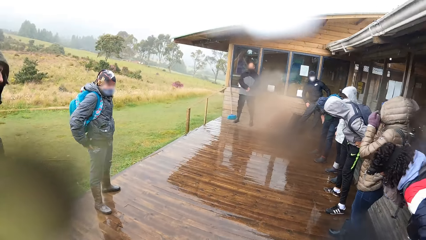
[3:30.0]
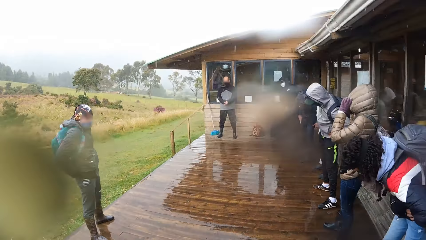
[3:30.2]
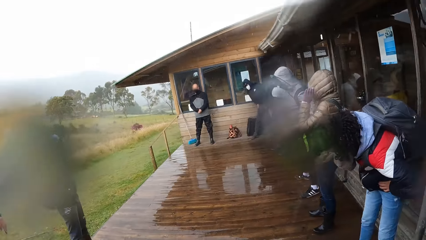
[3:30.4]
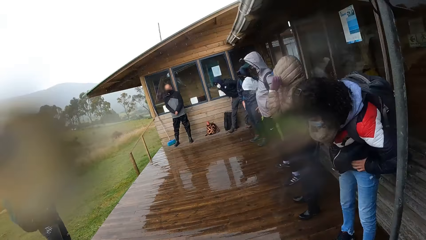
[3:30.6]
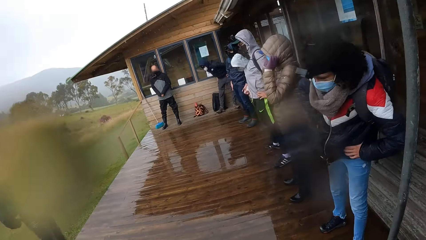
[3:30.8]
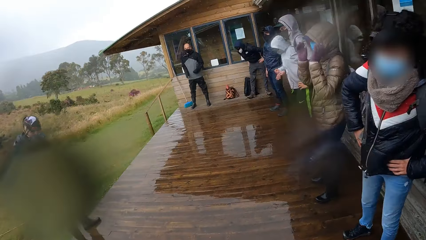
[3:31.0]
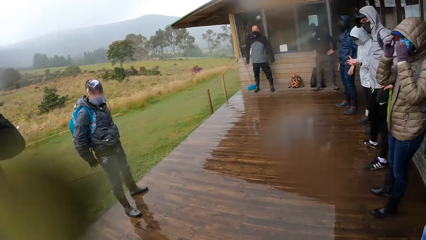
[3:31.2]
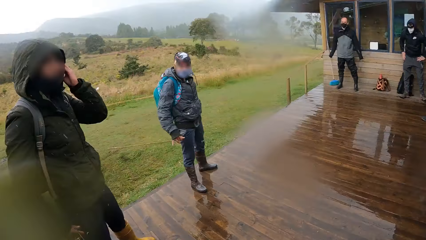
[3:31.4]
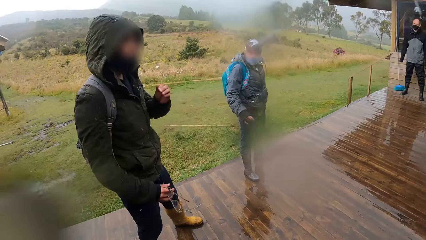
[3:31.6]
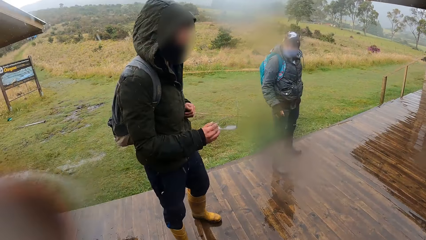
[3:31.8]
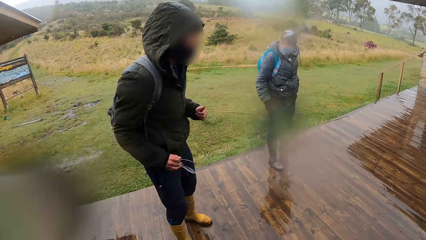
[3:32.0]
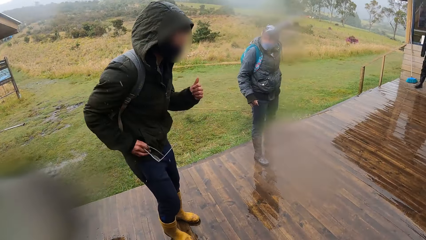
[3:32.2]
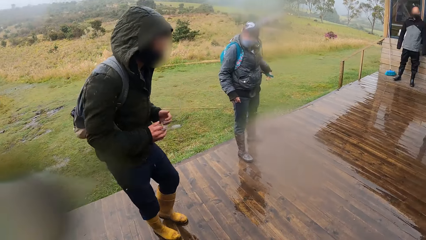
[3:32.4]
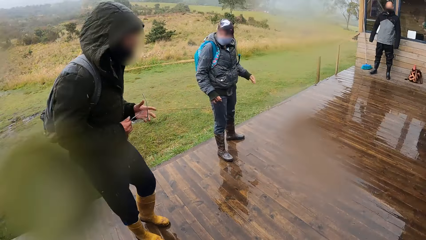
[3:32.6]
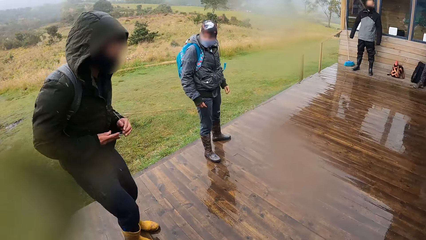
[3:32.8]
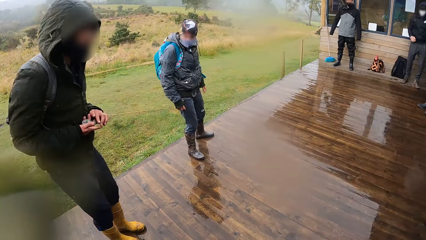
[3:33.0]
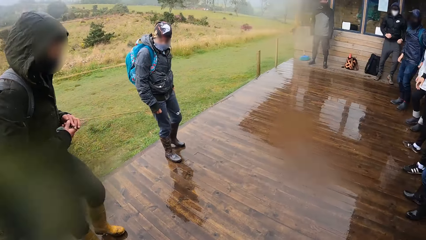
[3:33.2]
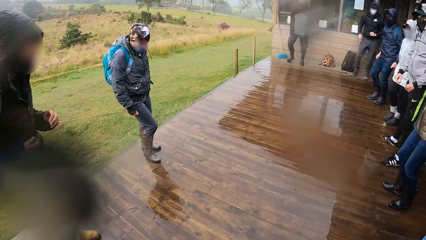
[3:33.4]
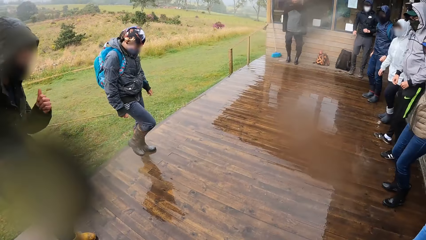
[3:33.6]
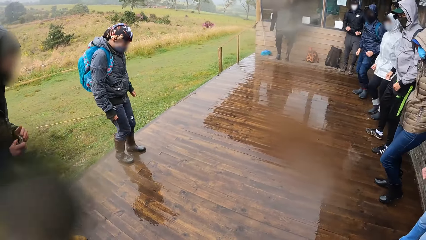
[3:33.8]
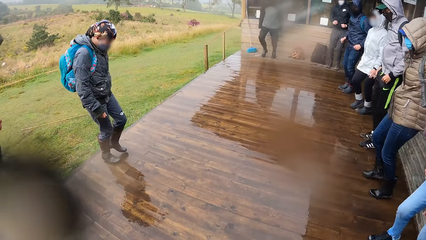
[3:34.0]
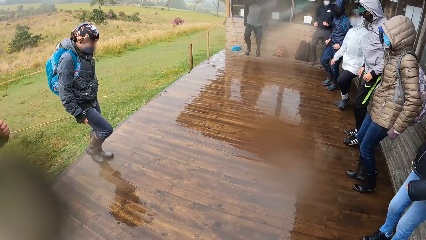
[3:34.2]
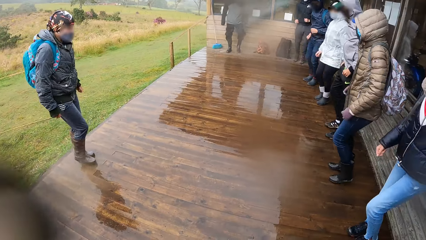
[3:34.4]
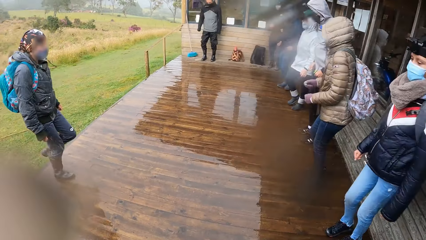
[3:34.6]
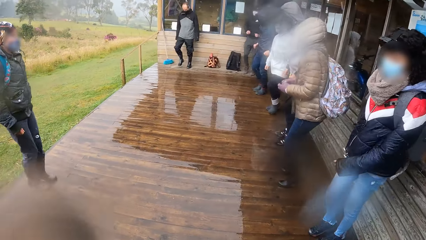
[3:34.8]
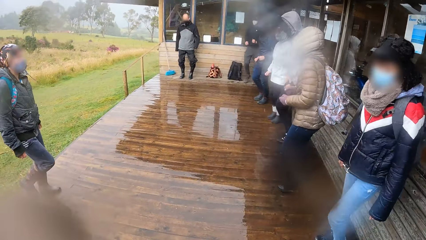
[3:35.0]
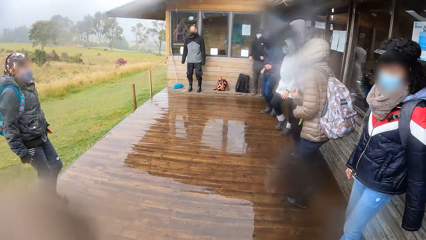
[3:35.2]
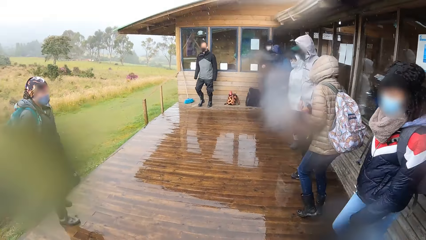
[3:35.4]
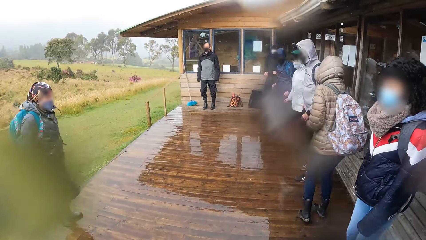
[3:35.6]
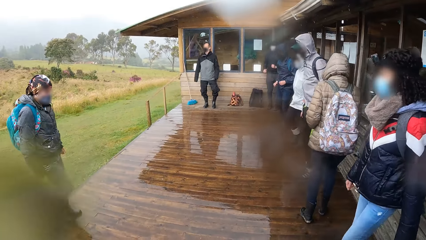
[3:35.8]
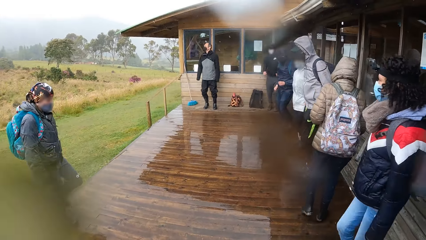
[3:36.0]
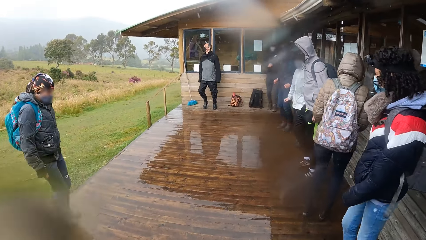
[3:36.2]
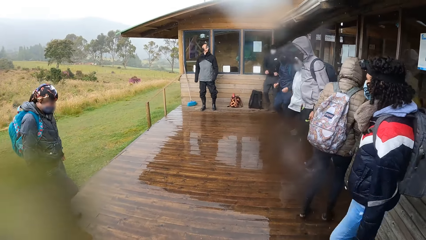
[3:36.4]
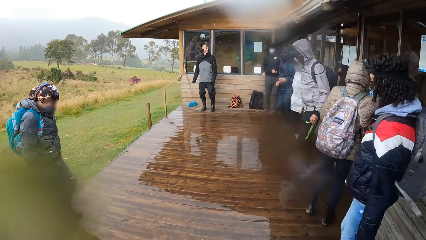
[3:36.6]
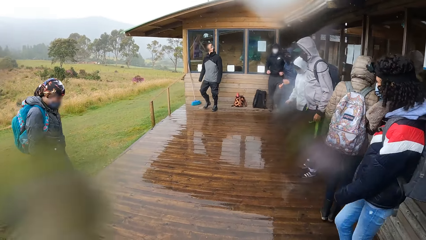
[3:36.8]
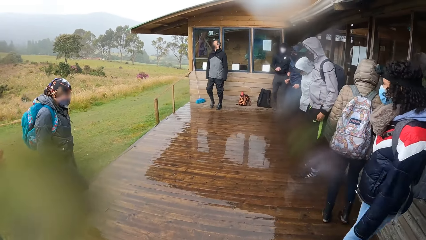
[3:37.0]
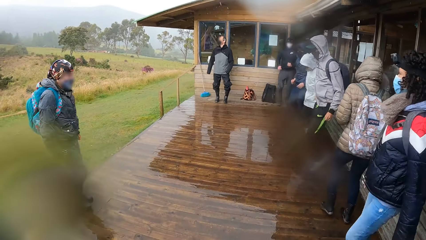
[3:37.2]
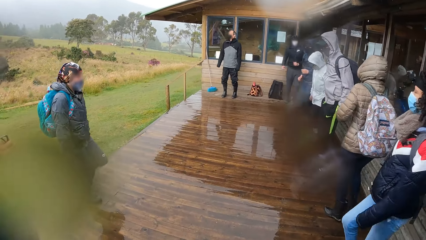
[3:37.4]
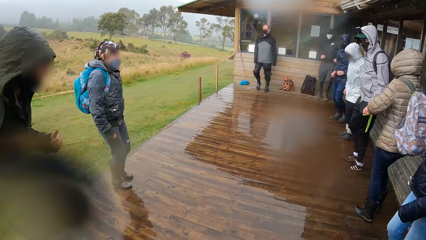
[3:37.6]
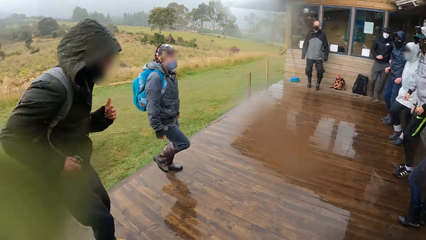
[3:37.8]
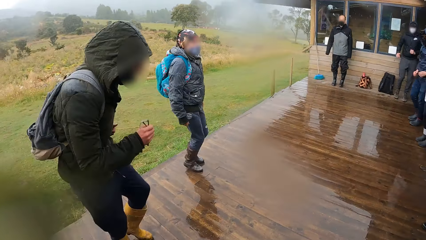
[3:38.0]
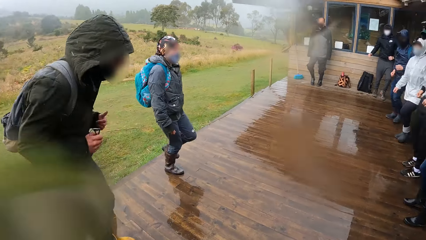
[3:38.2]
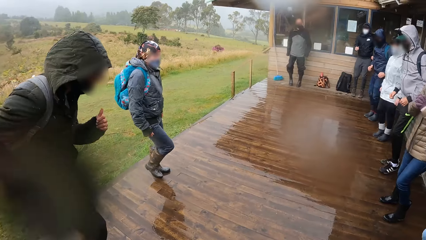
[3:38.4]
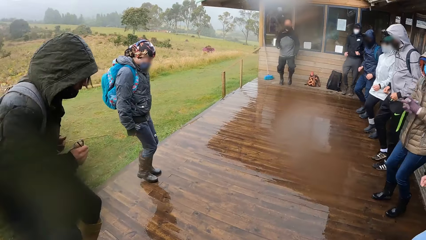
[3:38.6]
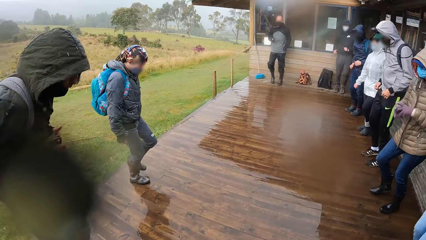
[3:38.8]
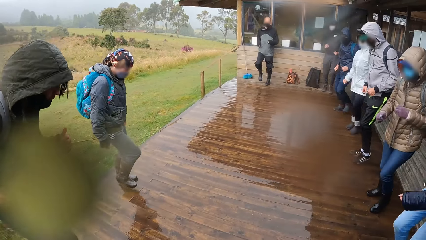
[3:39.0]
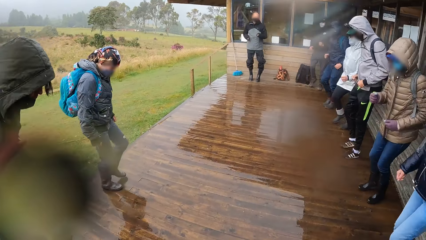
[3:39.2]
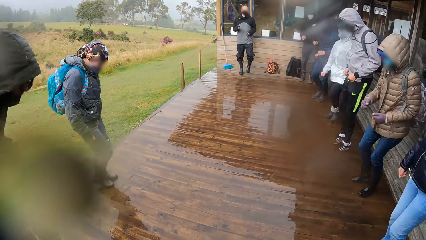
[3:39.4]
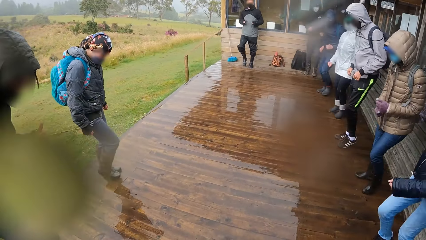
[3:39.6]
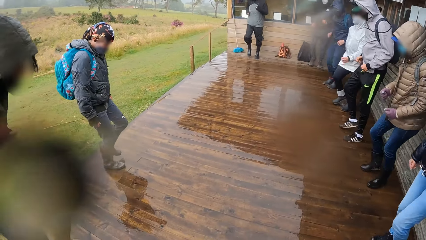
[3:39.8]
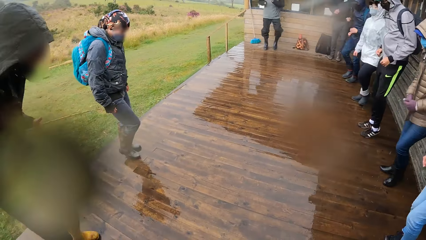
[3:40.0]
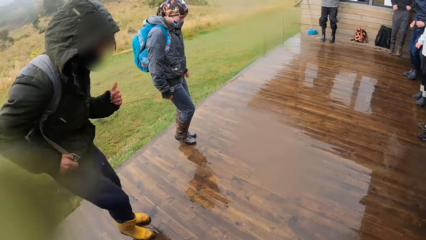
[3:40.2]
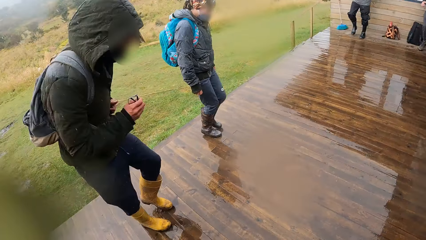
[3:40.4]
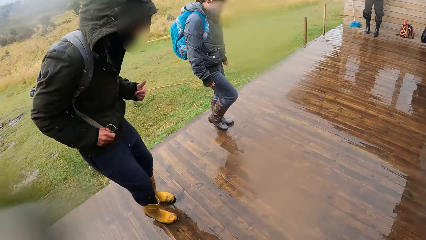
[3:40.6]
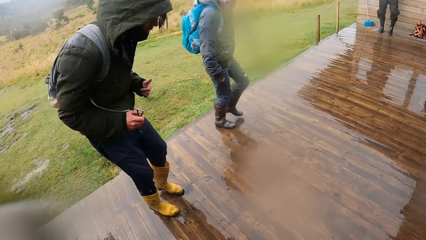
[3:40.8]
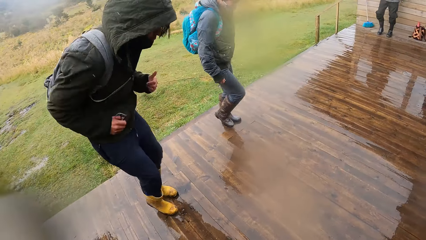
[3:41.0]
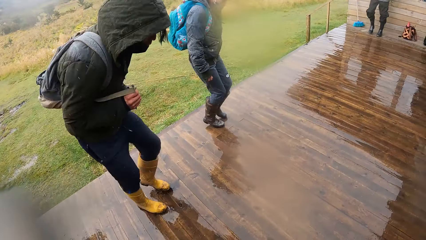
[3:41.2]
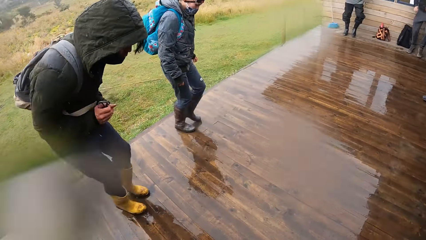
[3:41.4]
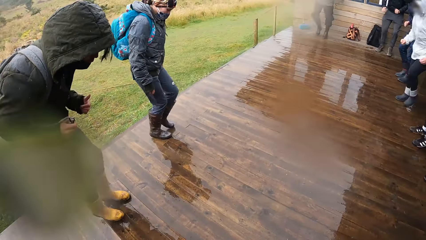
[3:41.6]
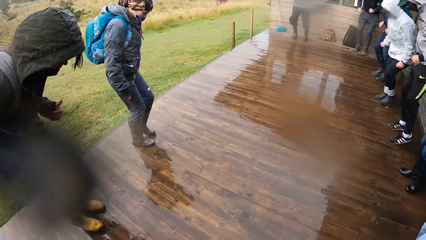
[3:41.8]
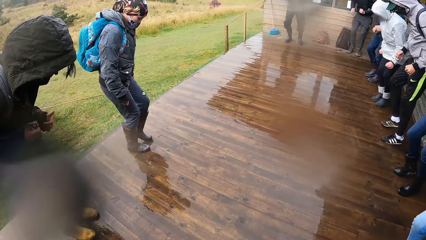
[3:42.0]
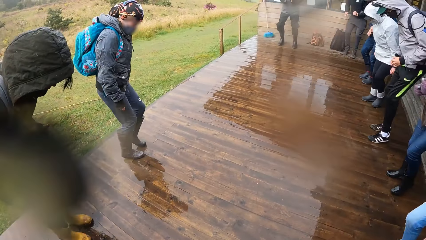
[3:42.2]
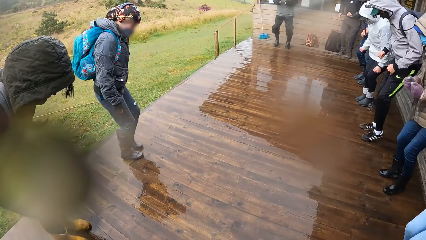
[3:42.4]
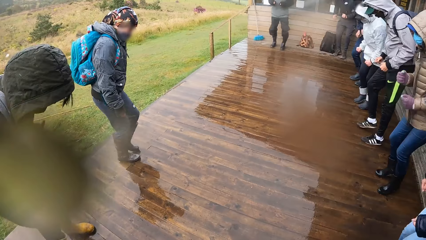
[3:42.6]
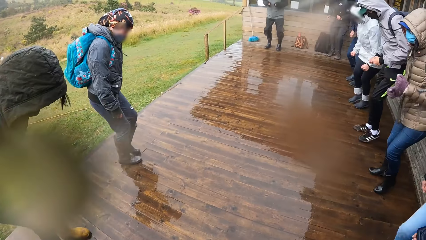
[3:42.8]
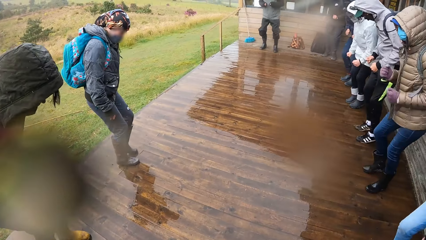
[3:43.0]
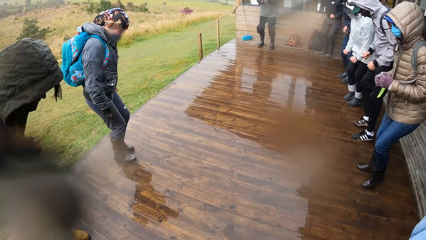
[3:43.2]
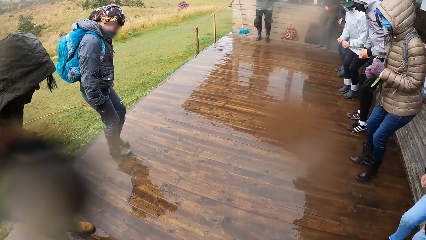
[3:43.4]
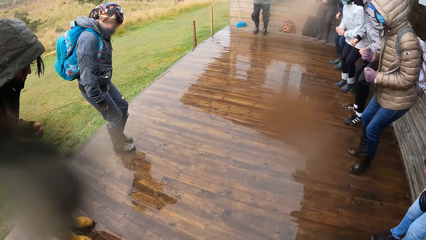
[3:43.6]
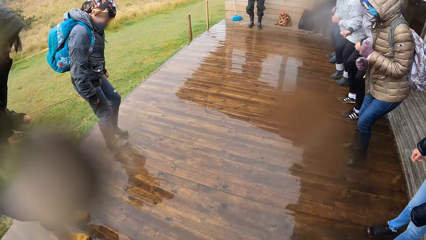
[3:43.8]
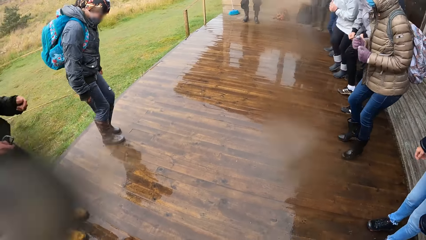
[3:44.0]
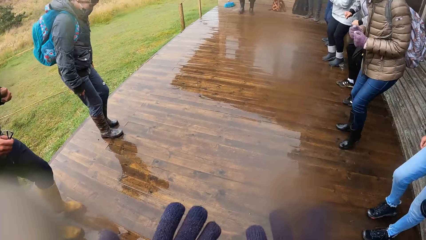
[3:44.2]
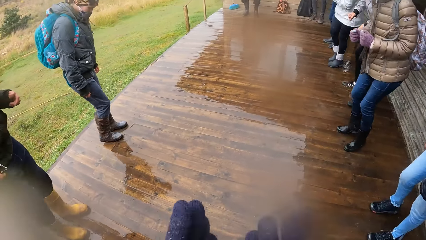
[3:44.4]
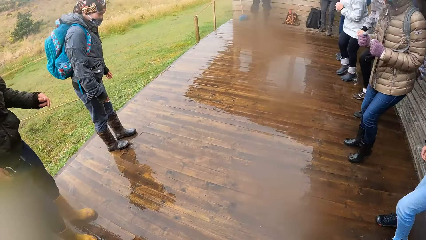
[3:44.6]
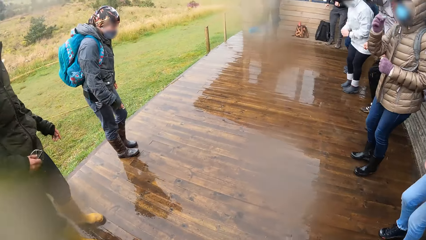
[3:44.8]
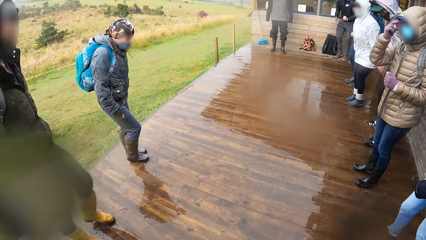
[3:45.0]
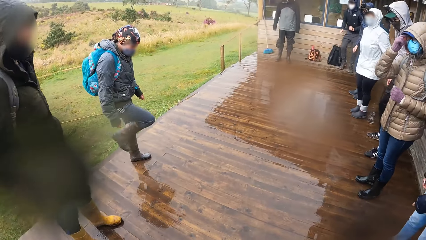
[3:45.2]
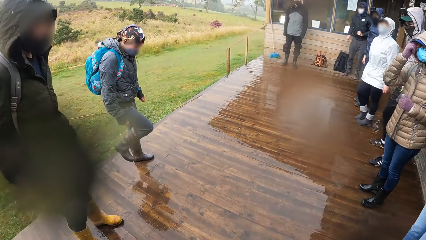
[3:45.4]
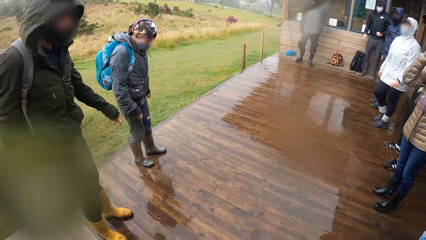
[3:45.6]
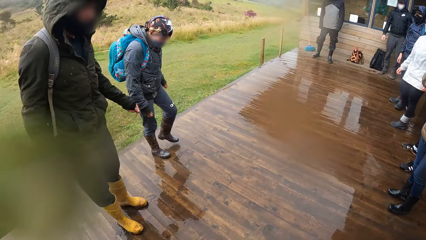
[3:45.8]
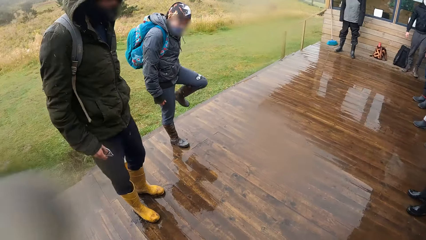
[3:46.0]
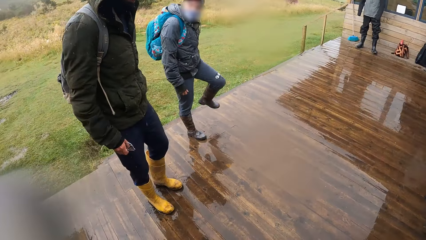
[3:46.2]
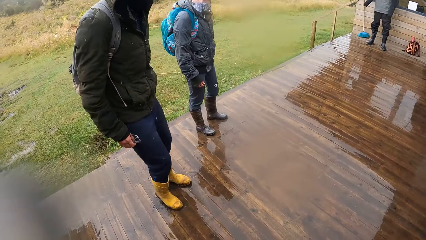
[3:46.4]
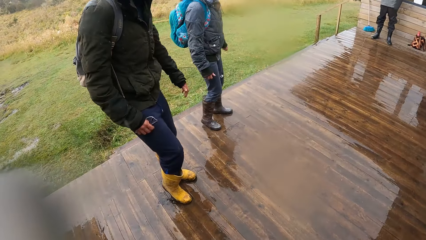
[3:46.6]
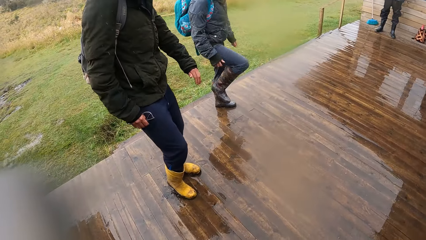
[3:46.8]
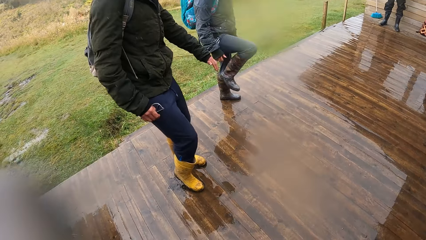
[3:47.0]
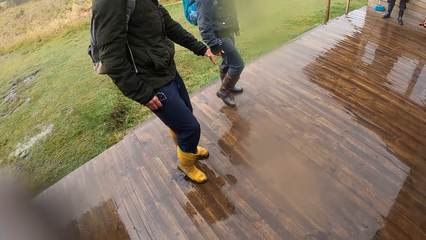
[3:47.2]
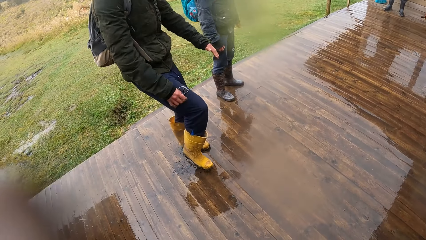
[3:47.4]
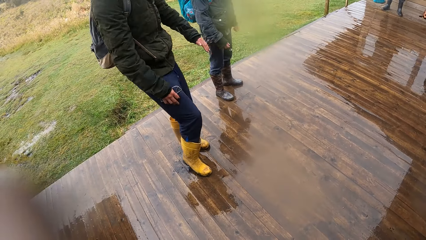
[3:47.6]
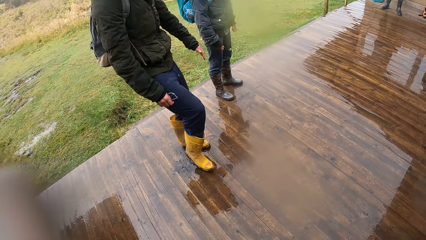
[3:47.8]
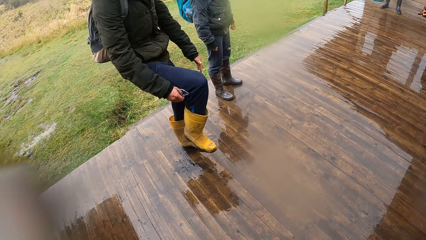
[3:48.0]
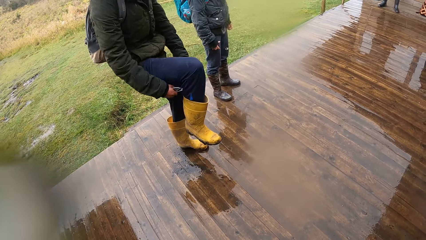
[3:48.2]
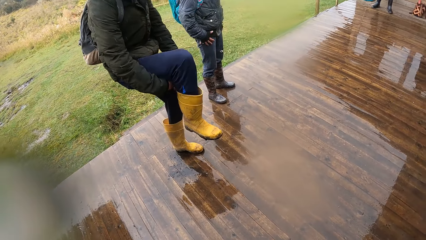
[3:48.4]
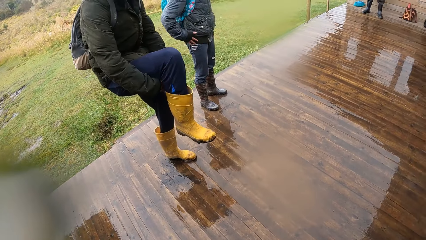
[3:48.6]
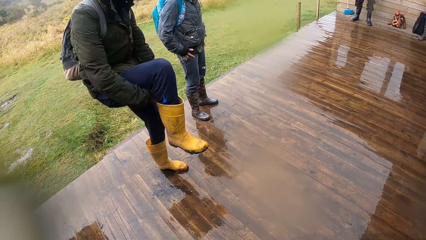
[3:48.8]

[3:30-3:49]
A man stands upright. Another man holds something and pulls his hand off something. The other man and the group of people jog at a spot. The first man jogs on his feet. A woman raises both legs. The first man folds his leg. The other man stands on the veranda. The first man puts his leg on the floor, lifts his leg, puts his leg on the floor and lifts his leg. The other man and the group of people hold their right leg above the ground with their hands. The other man lifts his leg. The first man puts his leg on the floor.
